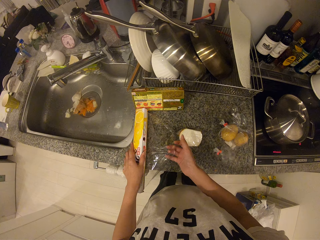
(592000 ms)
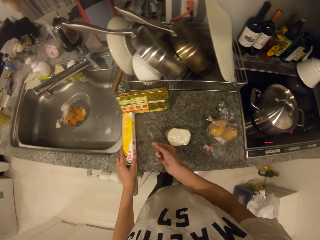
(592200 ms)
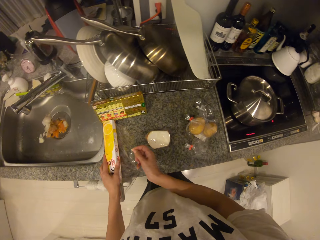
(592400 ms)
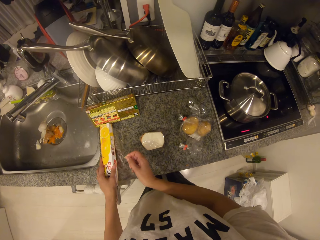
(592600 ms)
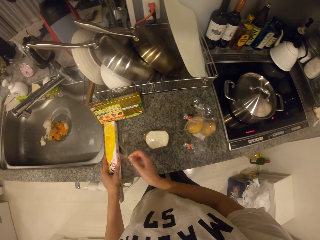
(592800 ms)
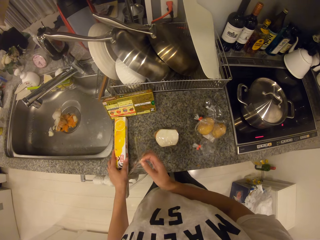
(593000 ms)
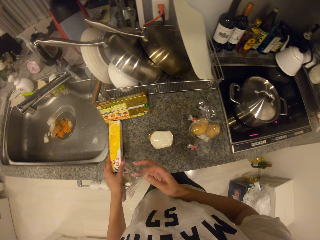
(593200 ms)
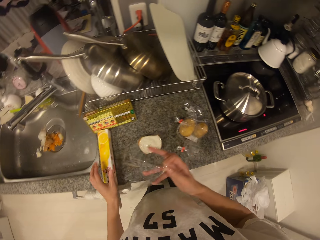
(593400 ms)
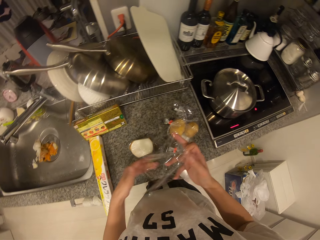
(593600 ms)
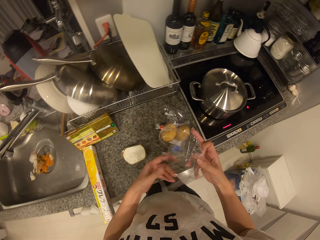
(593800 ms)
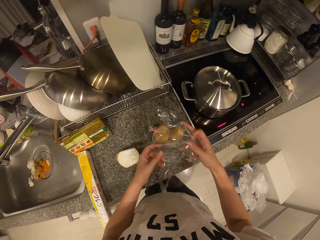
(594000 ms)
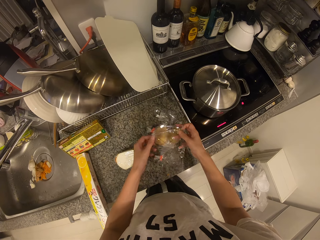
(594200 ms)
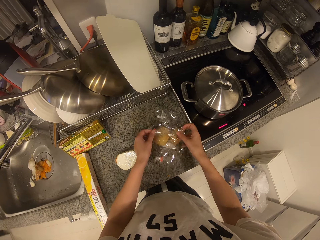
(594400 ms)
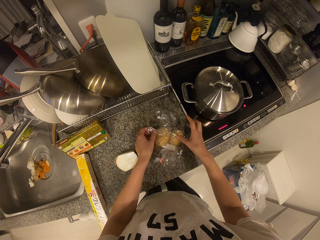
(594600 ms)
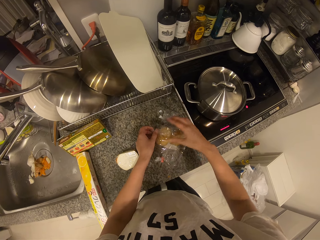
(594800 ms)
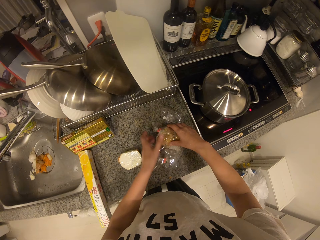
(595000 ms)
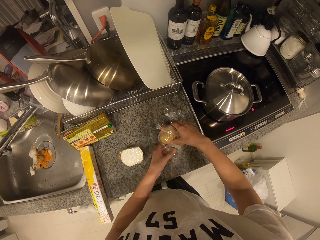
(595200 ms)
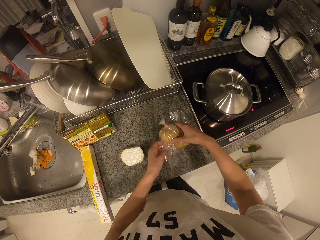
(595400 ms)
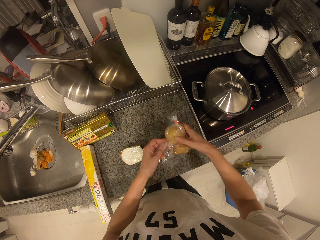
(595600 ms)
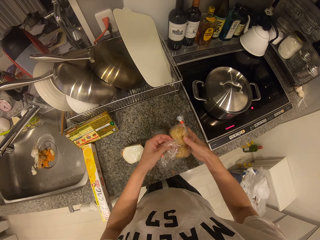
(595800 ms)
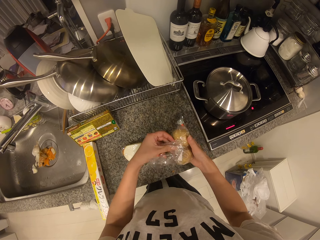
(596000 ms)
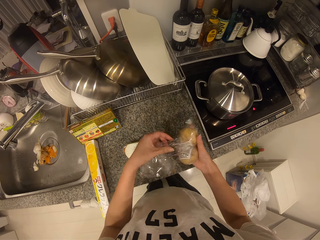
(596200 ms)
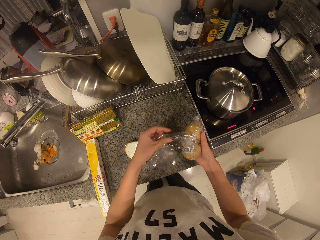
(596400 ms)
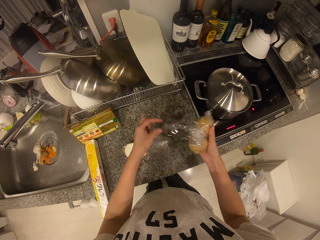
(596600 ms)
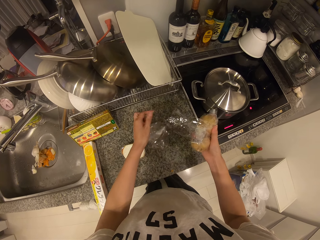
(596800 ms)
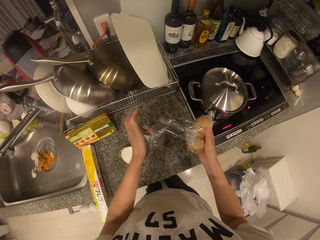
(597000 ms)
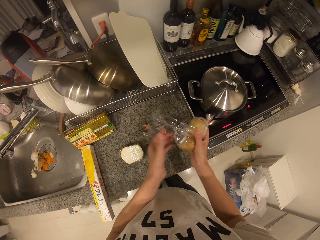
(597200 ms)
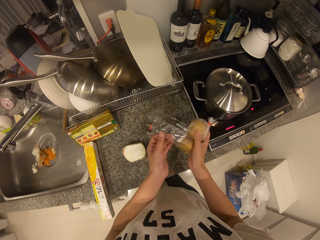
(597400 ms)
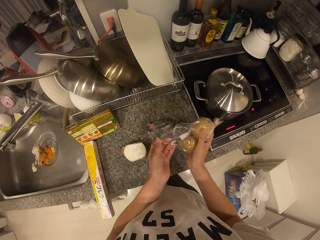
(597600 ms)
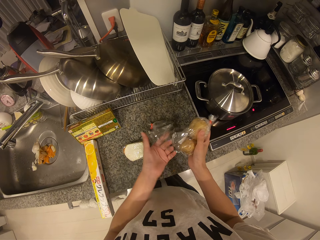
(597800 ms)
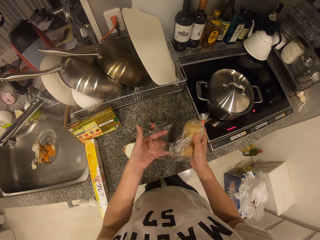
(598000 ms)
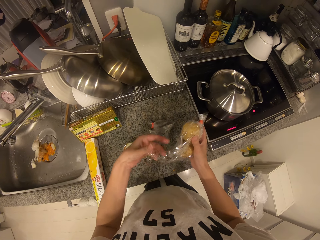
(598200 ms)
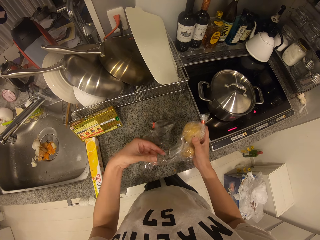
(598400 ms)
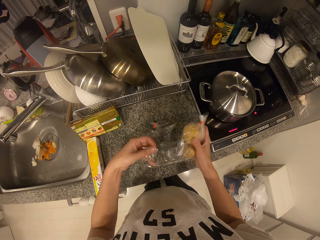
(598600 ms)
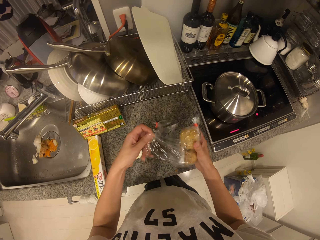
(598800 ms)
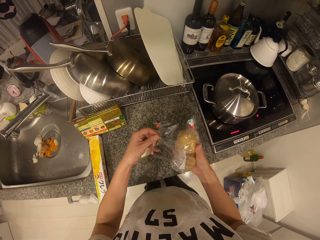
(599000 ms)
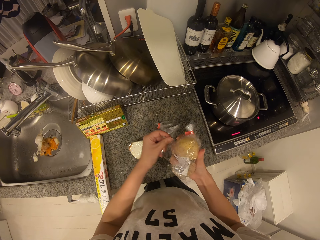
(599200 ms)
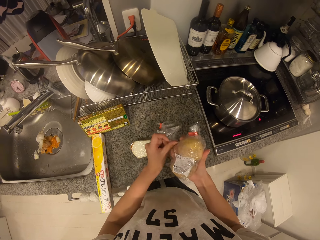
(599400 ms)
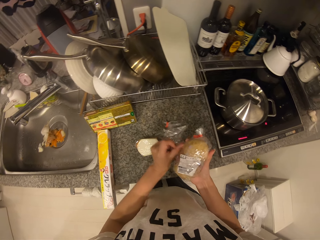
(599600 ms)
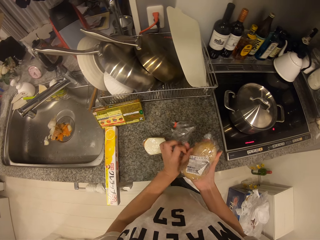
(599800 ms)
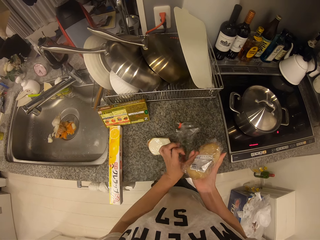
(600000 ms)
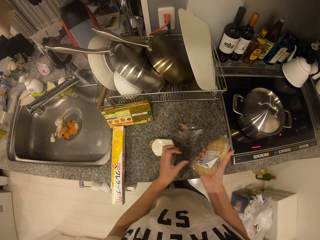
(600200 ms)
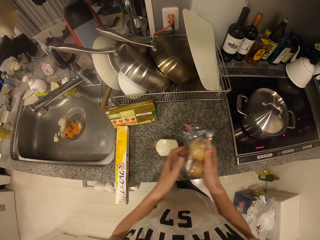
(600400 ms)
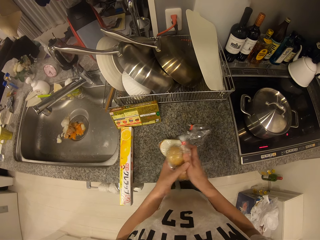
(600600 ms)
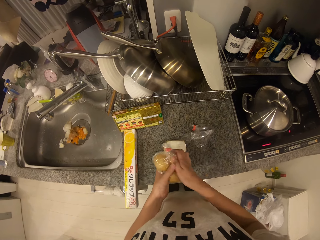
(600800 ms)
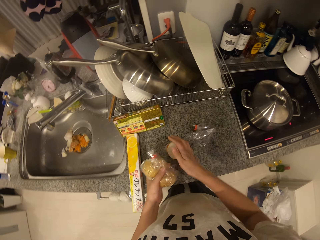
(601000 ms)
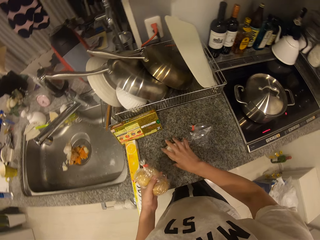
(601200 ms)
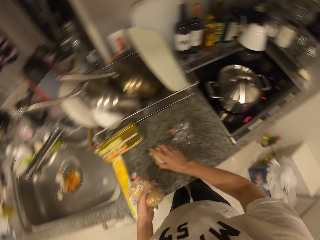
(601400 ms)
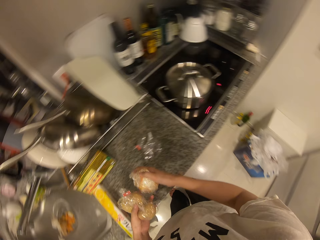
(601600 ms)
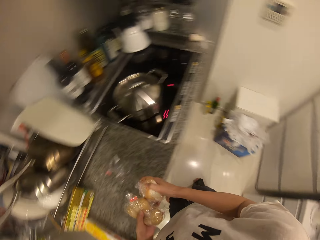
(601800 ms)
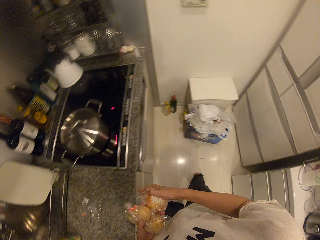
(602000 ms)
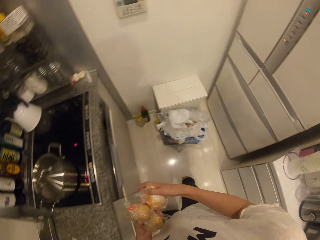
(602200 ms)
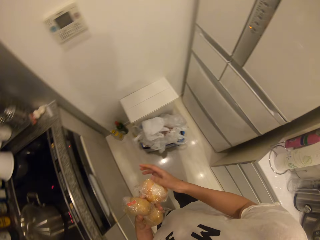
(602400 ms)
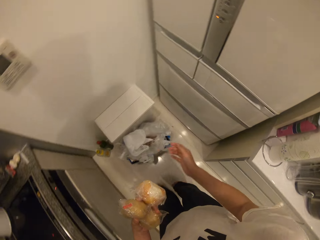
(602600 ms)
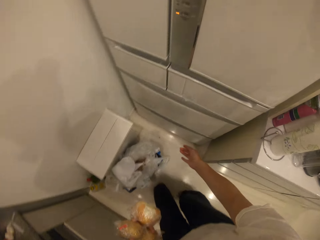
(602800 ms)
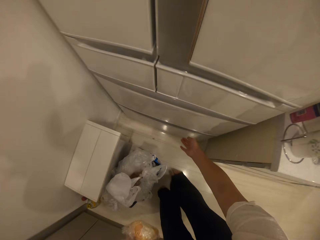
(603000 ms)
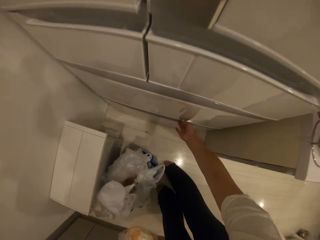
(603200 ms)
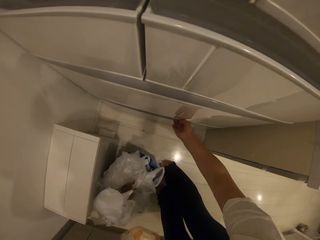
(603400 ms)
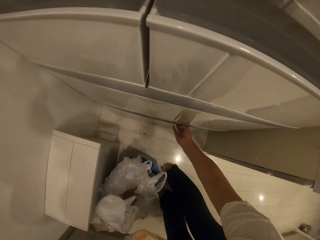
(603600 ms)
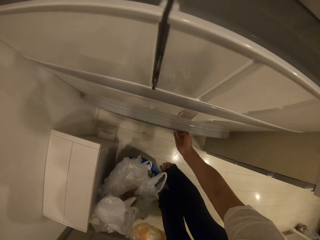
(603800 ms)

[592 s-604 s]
The camera wearer pulls the cling film, cuts the cling film, and holds the cling film with both hands. He wraps the cling film or polythene around the snacks or pears with his hands. He places the cling film on top of the pears. He turns the pears. He cuts the cling film and drops a piece of the cling film. He is wrapping the pears. He holds the pears in the left hand and takes the pears. He picks up an onion from the table with his right hand. He holds the pears in both hands. He walks towards the fridge. He opens a drawer with his right hand.

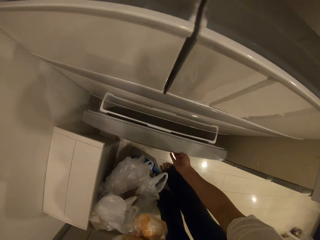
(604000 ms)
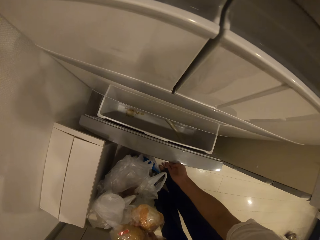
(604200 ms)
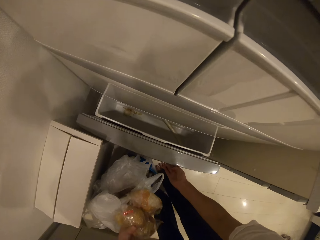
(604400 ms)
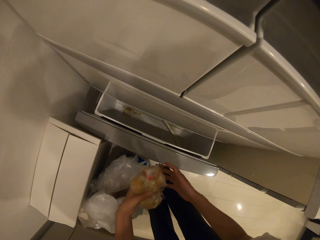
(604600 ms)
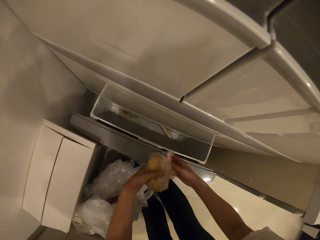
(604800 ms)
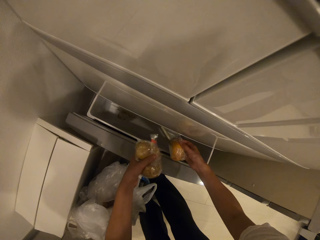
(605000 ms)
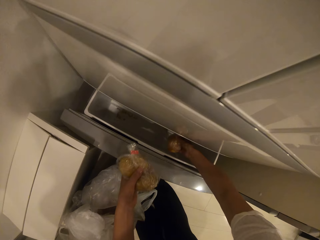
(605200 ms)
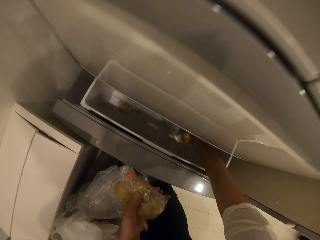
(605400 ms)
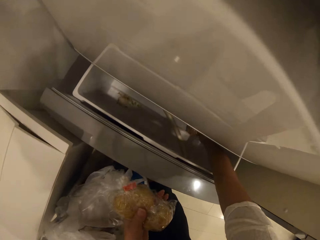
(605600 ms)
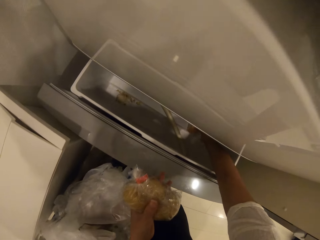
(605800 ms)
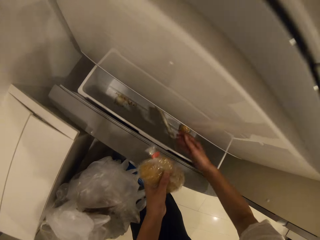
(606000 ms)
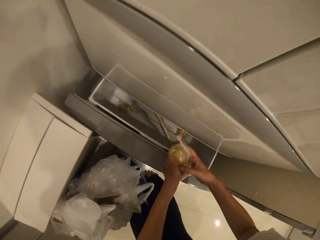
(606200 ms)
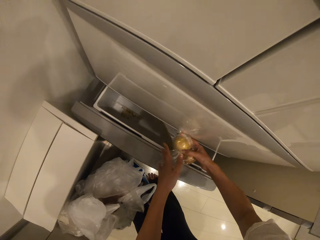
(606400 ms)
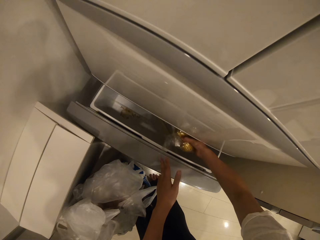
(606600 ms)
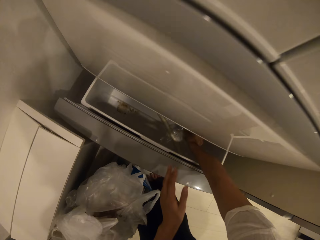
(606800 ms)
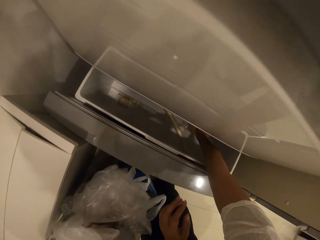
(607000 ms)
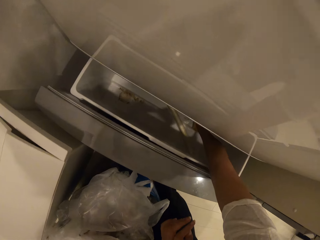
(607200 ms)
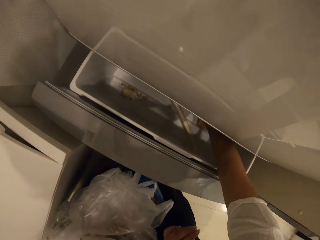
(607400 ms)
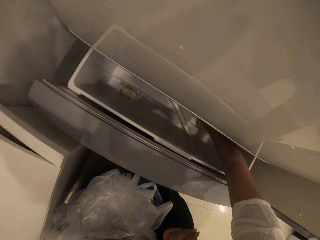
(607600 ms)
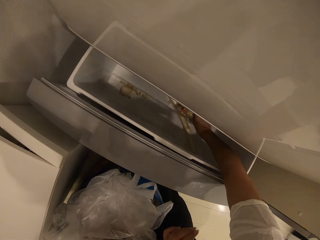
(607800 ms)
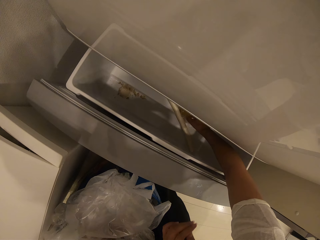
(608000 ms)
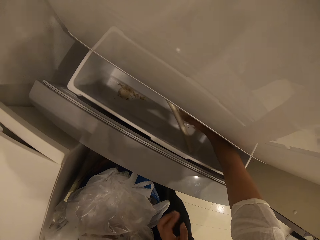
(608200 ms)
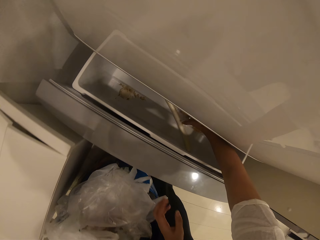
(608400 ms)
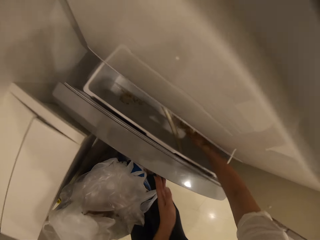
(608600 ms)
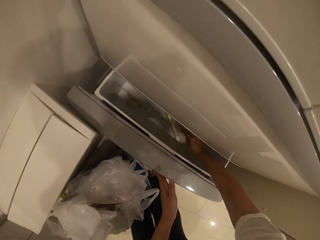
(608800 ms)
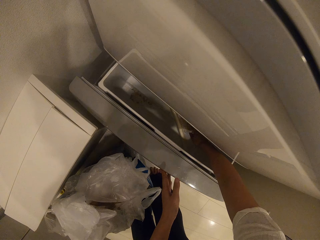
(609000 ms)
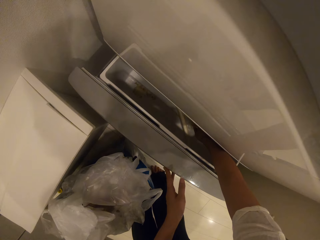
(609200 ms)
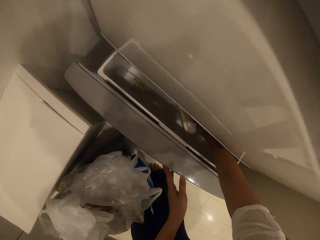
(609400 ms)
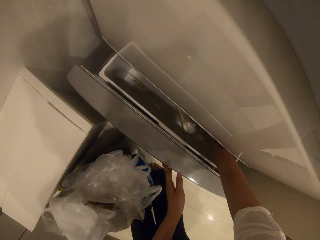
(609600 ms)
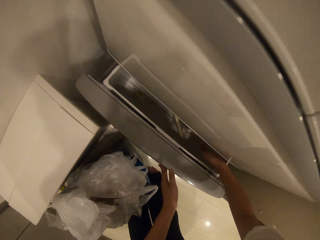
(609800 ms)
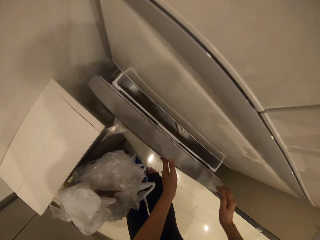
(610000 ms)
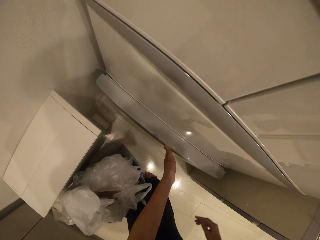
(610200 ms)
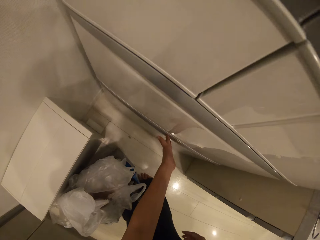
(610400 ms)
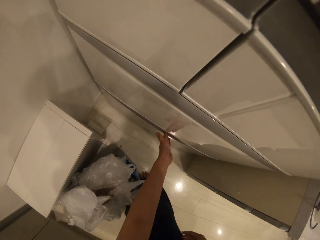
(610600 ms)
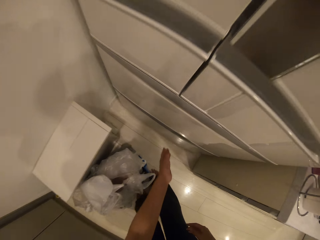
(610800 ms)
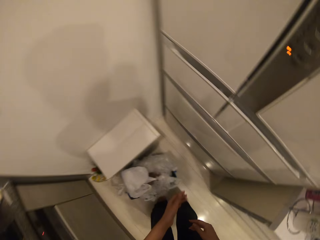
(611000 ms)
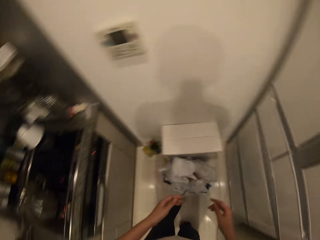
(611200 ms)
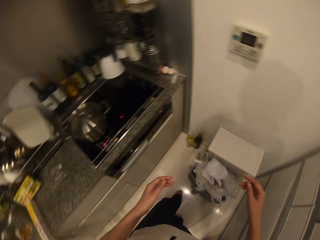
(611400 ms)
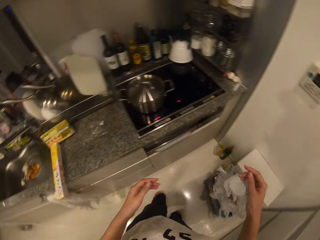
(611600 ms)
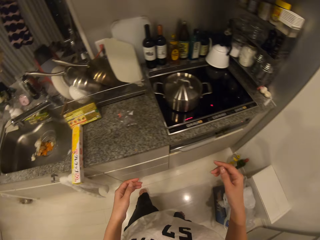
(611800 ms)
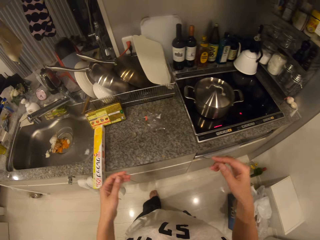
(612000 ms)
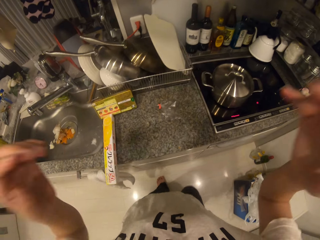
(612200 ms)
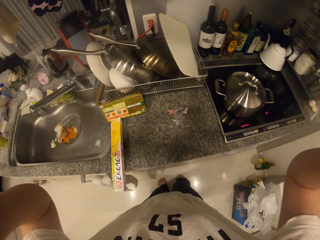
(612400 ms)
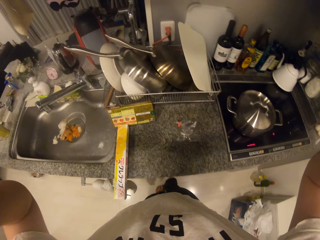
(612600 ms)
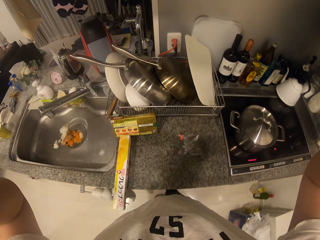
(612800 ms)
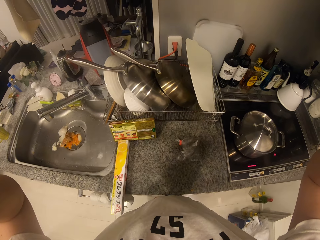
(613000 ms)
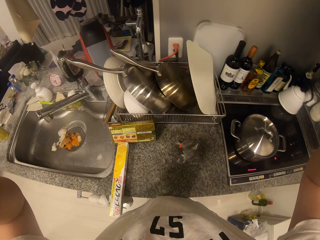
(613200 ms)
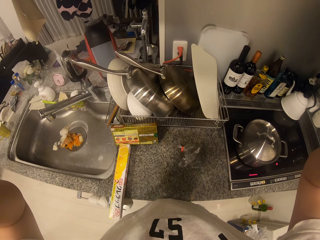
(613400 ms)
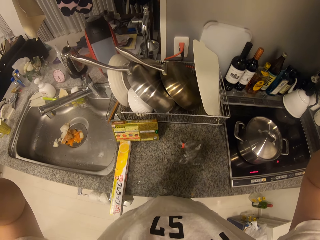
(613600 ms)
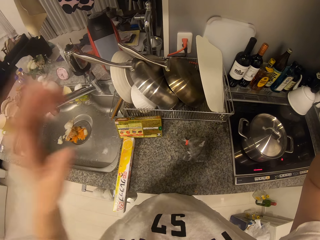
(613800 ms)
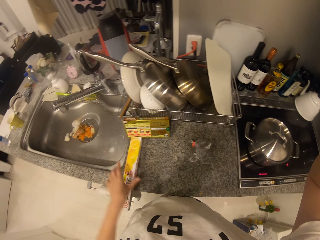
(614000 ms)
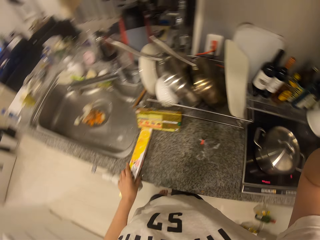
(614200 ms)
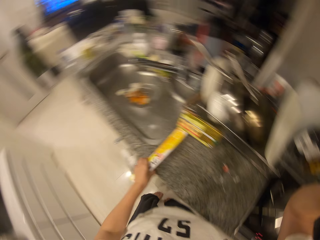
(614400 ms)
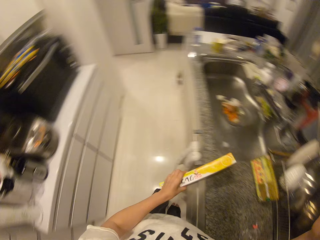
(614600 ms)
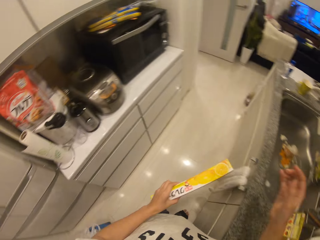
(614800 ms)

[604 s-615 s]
The camera wearer pulls the drawer. He passes the onion from his left hand to his right hand. He puts the onion into the drawer with his right hand. He puts the pears in the drawer. He passes the snacks from his left hand to his right hand. He holds the pears with his hands. He puts the other pears in the drawer with his right hand. He touches the drawer. He closes the drawer with his left hand. He walks towards the countertop. He raises his hands. He sets up the camera and lowers his left hand. He picks up the pack of polythene from the table with his left hand. He lowers his right hand.
